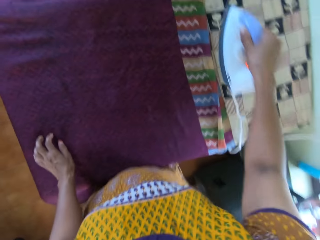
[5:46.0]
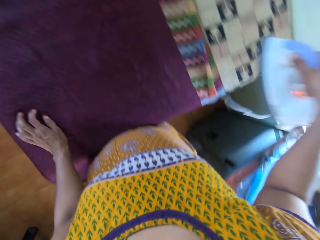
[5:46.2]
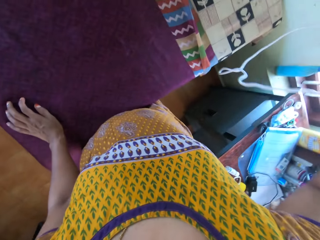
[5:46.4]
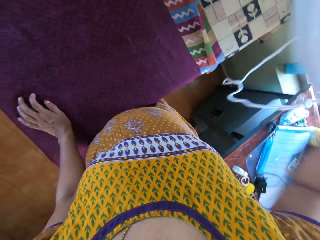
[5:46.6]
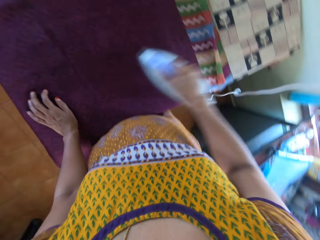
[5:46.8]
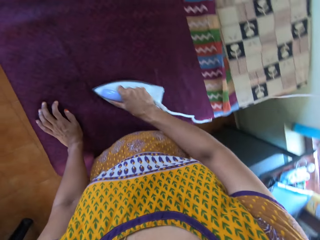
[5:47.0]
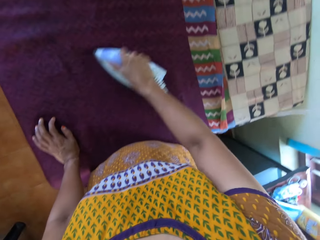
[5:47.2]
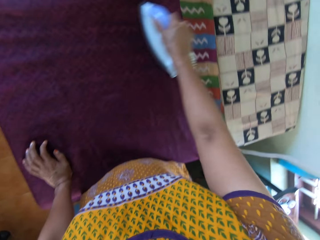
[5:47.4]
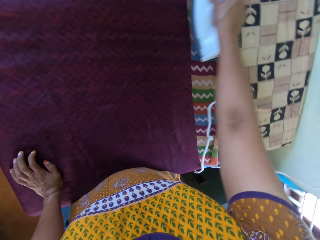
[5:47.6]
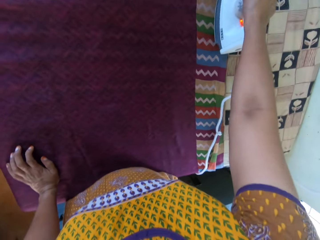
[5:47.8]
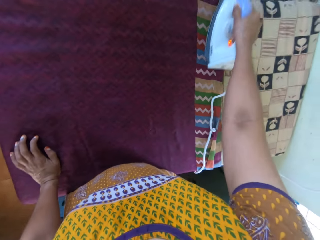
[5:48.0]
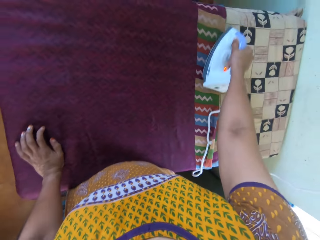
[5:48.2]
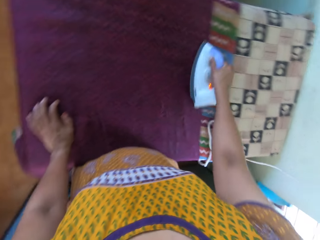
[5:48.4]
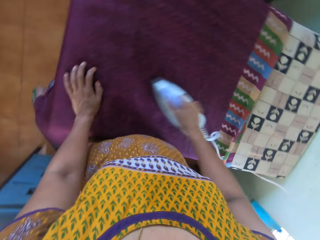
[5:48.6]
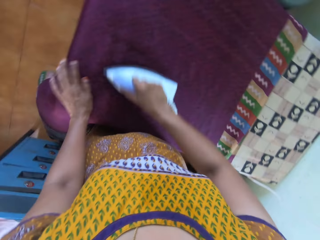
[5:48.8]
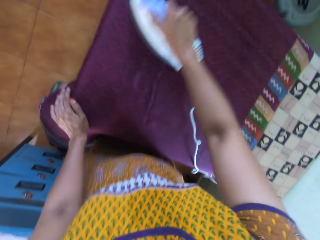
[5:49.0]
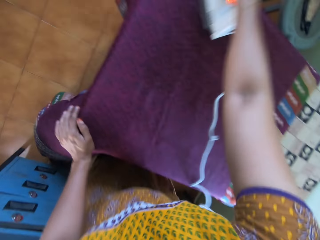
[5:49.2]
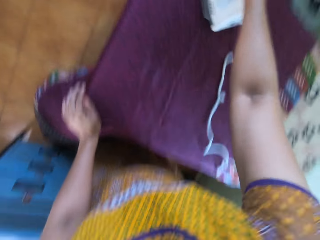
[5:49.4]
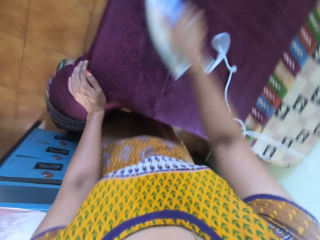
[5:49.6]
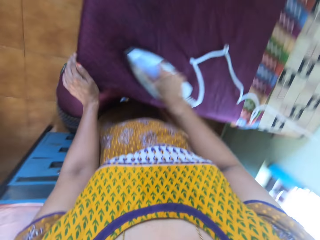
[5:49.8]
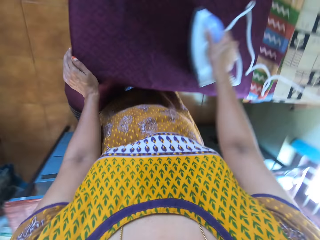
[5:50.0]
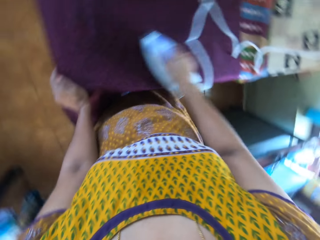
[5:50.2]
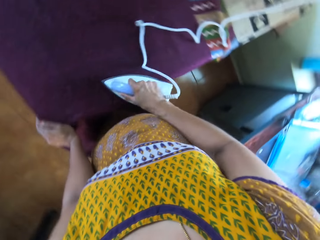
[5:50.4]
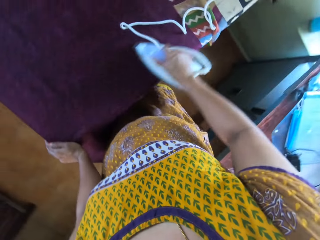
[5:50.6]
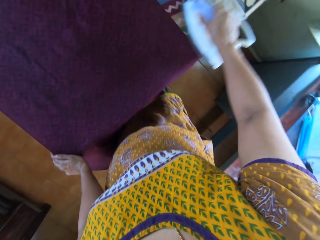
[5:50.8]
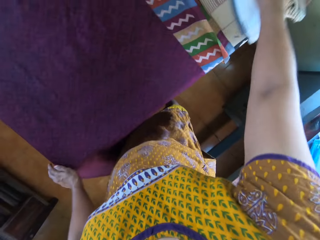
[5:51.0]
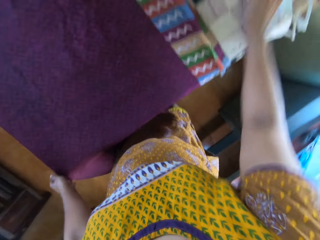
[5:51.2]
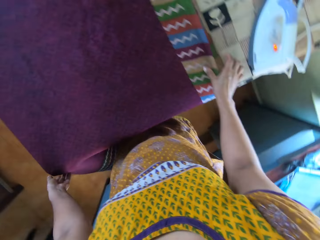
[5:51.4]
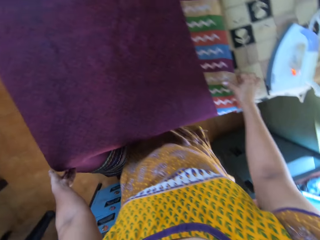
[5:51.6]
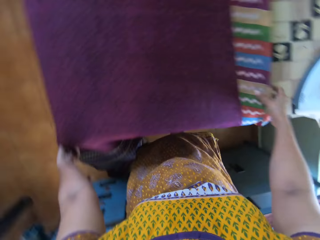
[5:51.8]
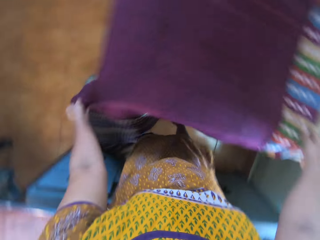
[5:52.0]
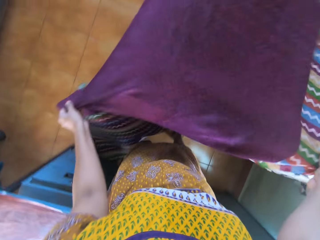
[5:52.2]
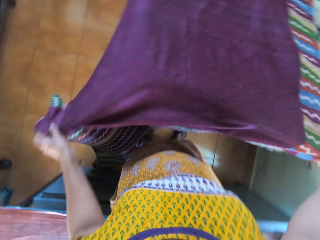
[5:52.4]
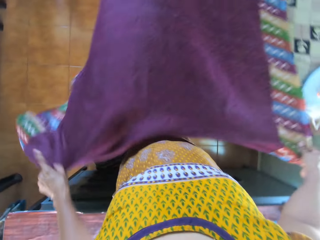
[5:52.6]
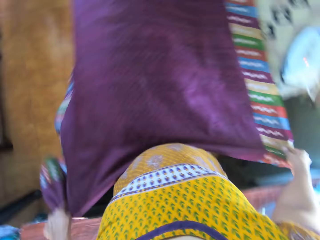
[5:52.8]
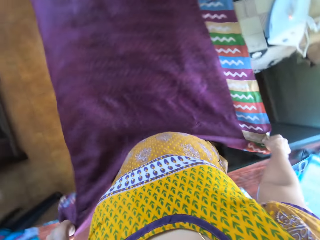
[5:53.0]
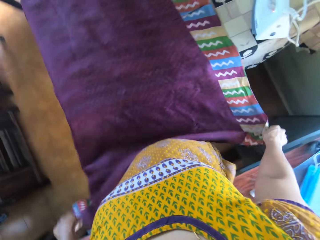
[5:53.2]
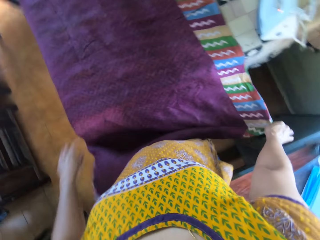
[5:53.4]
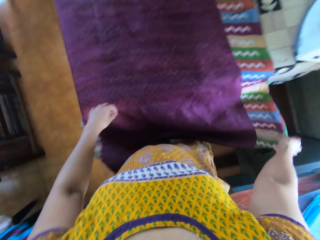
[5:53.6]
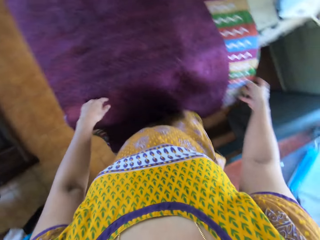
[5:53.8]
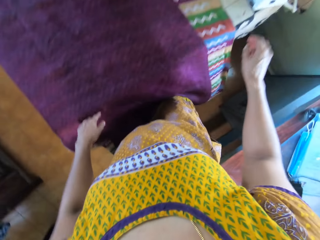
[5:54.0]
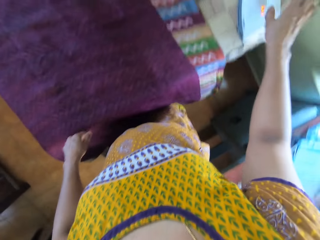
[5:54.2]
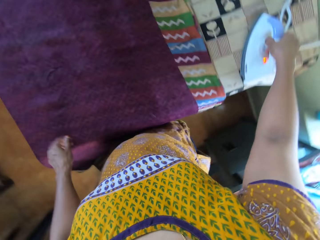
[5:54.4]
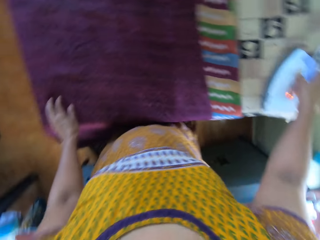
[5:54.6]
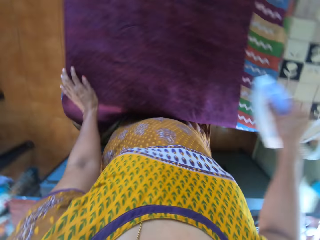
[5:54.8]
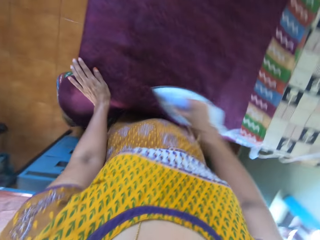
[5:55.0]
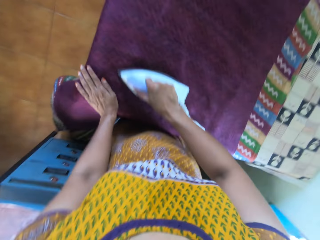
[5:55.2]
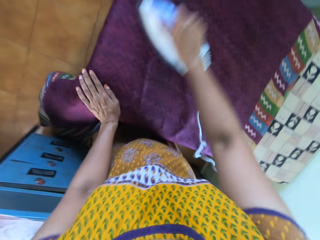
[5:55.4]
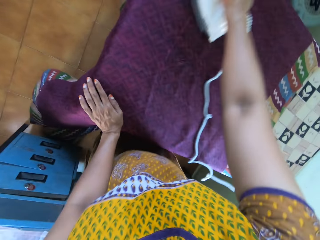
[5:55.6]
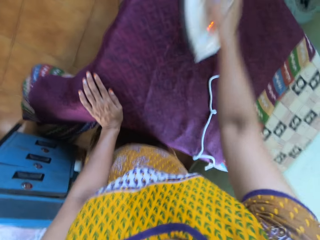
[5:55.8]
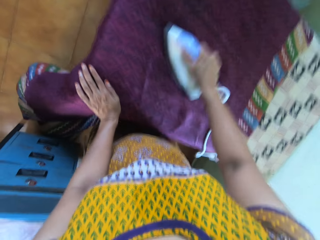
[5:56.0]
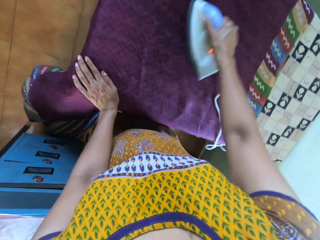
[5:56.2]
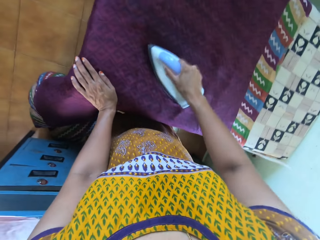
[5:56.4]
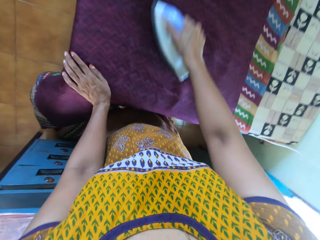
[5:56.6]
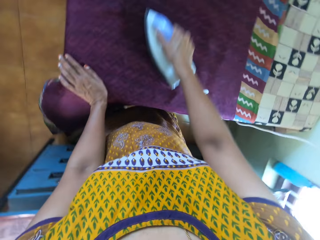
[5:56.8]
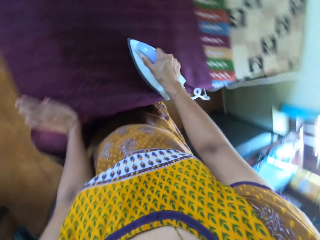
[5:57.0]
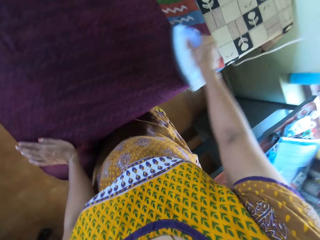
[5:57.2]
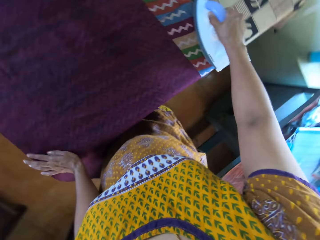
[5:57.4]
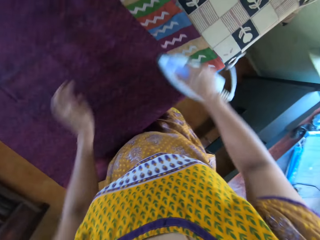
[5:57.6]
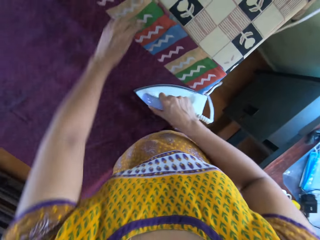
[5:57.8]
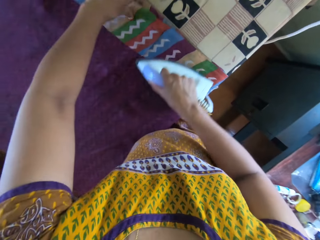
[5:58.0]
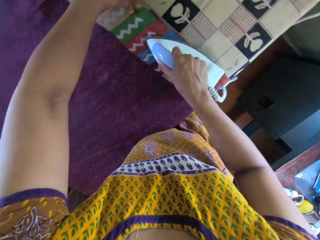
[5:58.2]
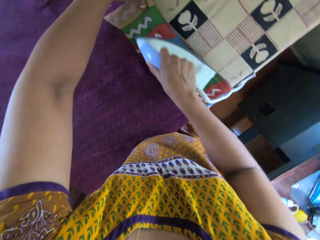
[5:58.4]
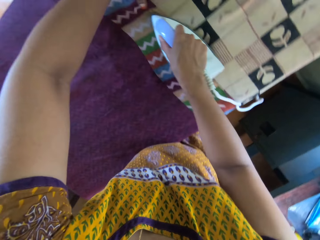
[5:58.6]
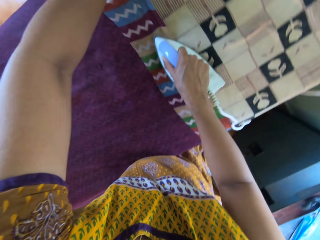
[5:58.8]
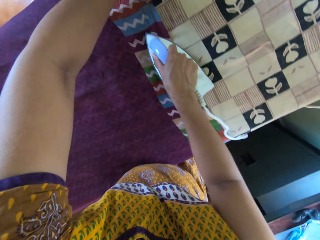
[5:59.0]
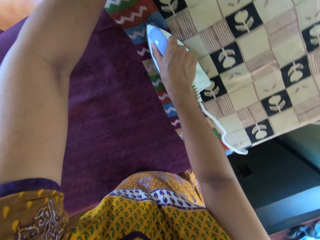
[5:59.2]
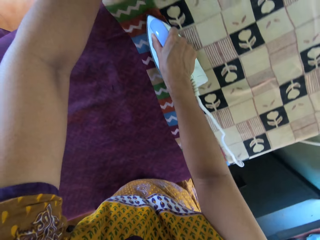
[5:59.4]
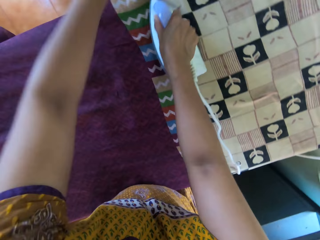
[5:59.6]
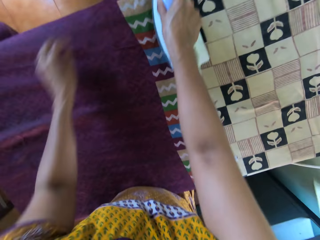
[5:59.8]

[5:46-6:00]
The camera wearer drops the pressing iron on the table with her right hand. She adjusts the piece of cloth on the table with both hands. She picks the pressing iron from the table with her right hand. She smoothens the piece of cloth on the table with the pressing iron in her right hand. She holds the piece of cloth on the table with her left hand.

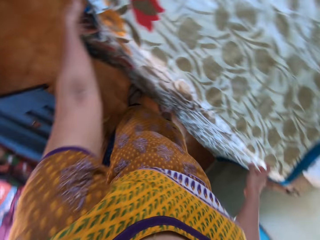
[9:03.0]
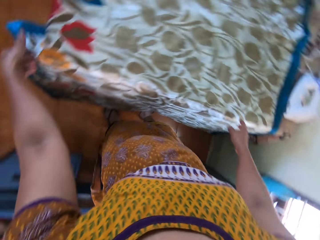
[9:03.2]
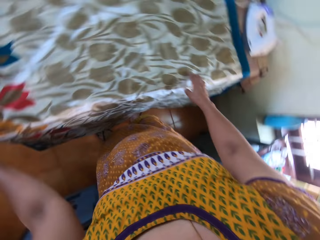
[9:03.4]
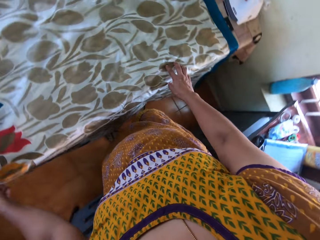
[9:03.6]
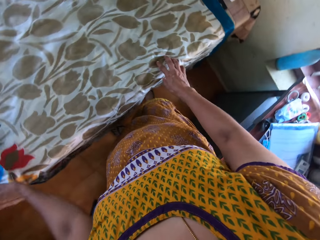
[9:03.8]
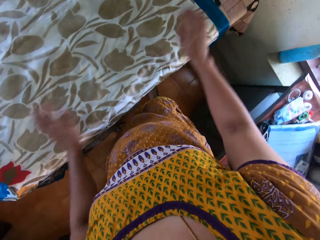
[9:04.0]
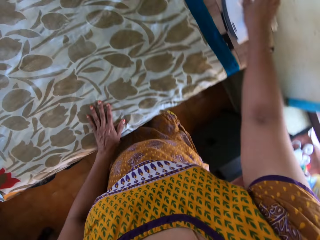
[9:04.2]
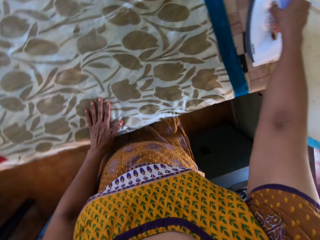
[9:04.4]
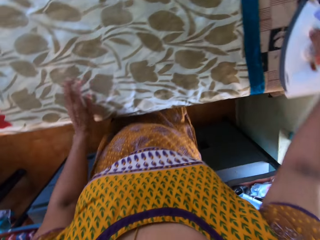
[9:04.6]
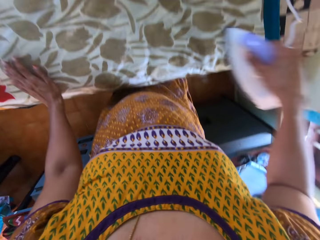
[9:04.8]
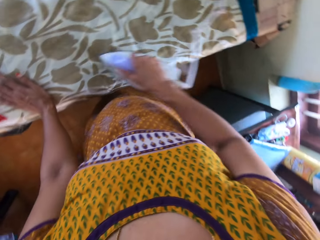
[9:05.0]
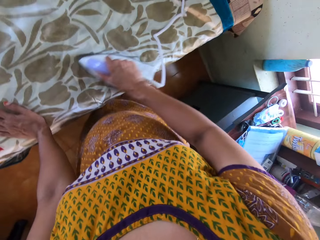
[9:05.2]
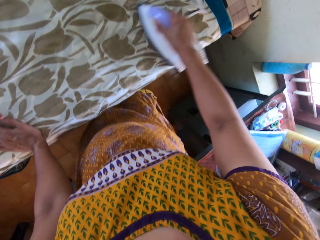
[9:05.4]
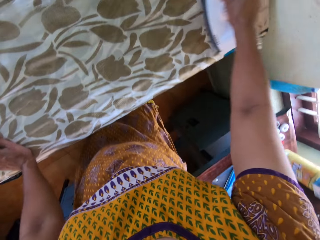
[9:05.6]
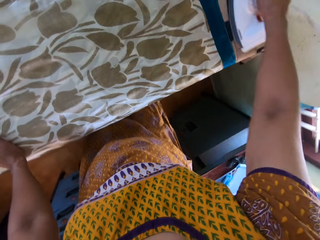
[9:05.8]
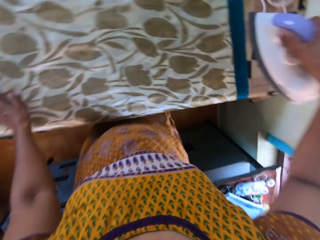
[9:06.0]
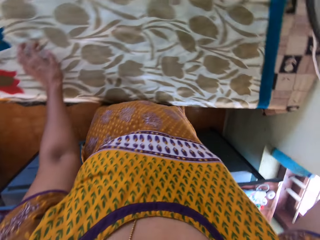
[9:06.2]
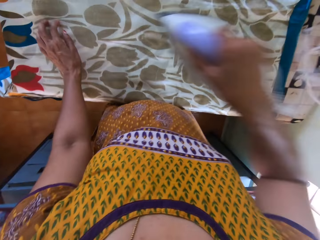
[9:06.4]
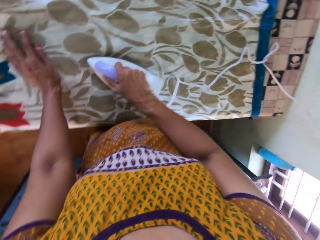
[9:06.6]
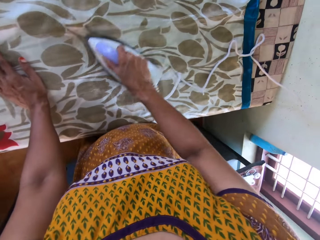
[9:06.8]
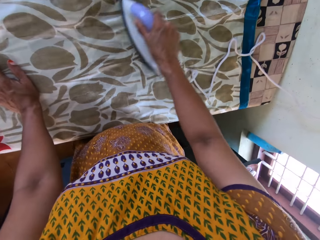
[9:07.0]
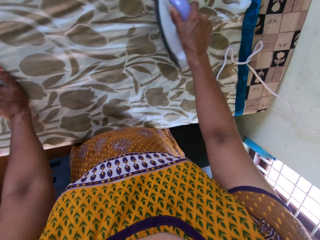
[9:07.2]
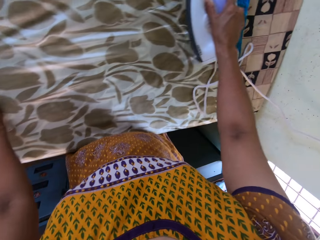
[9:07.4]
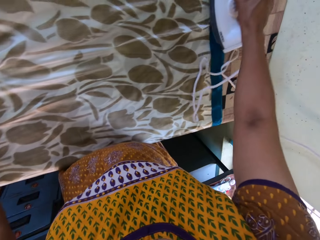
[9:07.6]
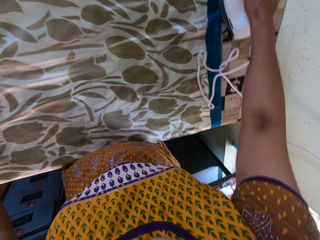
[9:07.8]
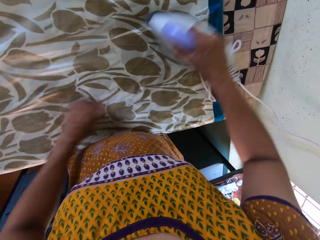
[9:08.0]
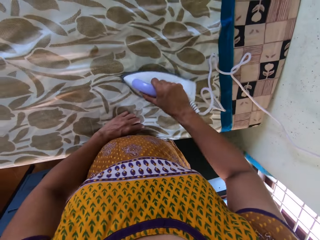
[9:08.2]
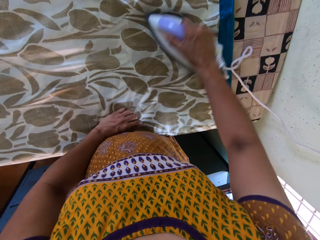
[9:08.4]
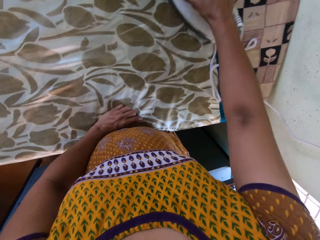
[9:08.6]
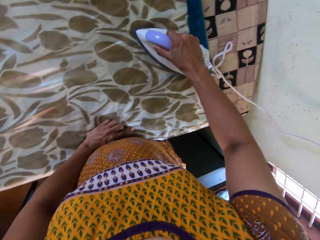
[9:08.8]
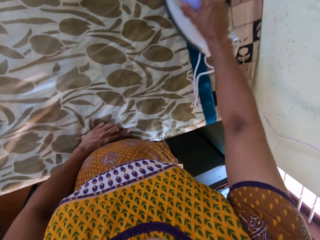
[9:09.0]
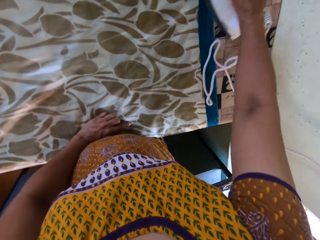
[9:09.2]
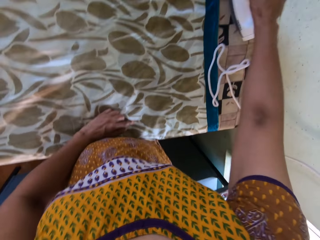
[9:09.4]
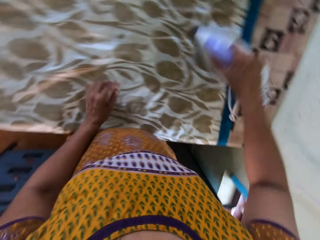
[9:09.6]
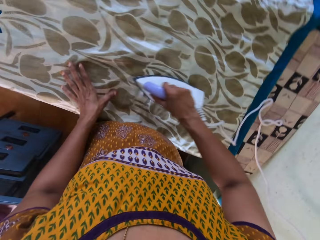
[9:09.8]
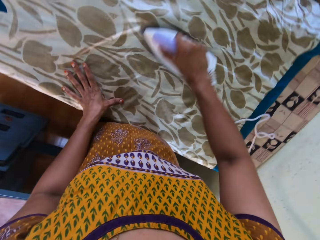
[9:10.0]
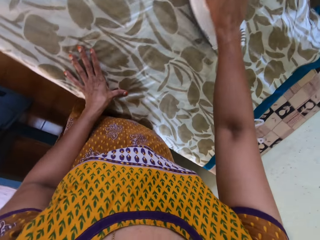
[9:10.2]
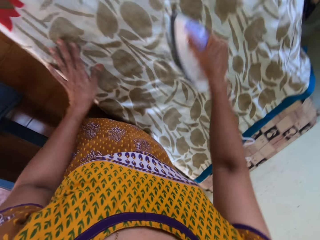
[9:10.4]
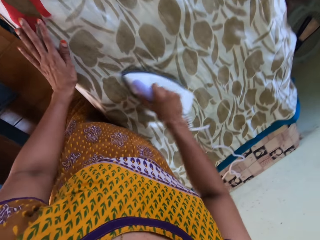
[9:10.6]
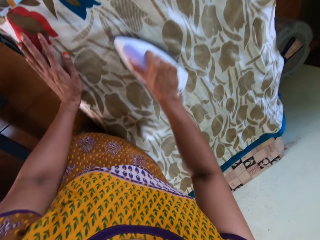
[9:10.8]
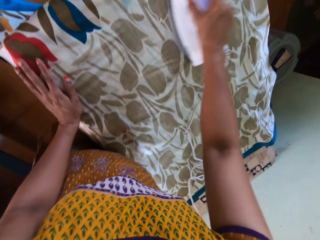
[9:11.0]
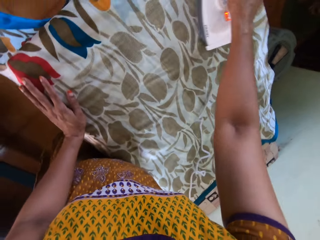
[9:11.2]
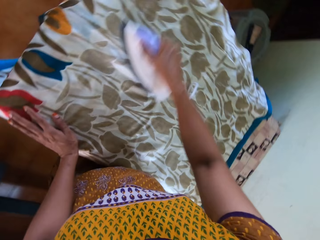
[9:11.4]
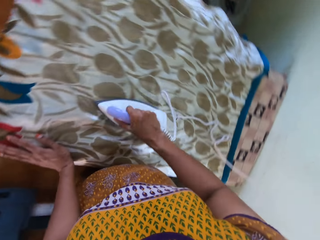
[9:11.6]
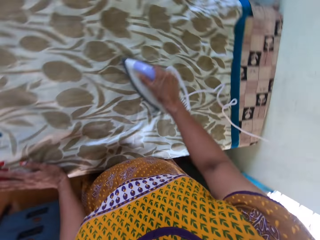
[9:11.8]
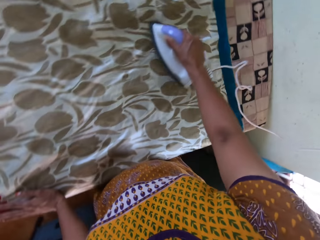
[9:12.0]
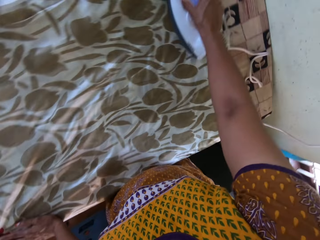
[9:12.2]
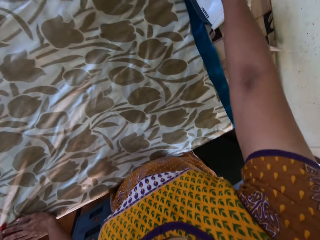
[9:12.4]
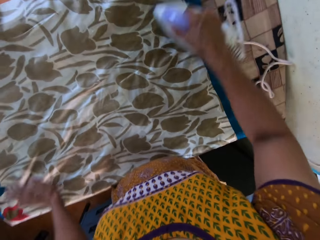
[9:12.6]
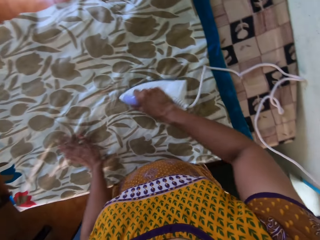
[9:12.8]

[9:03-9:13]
The camera wearer picks the pressing iron from the table with her right hand. She moves her left hand around the piece of cloth on the table. She smoothens the piece of cloth on the table with the pressing iron in her right hand.
